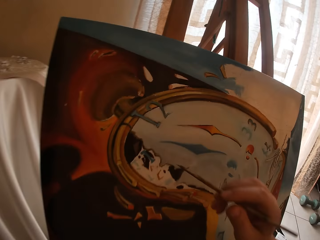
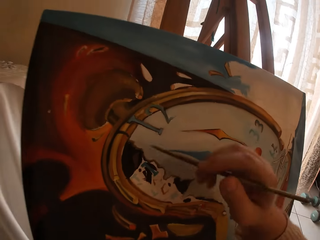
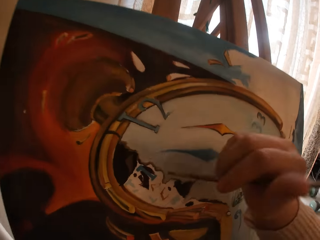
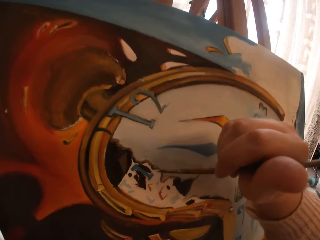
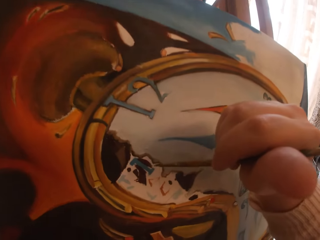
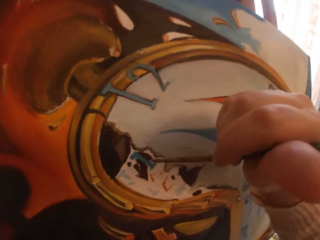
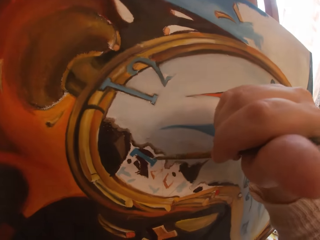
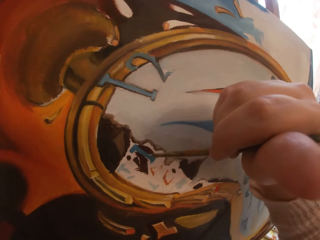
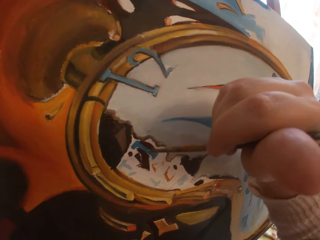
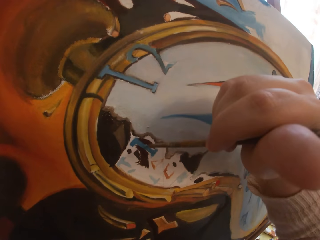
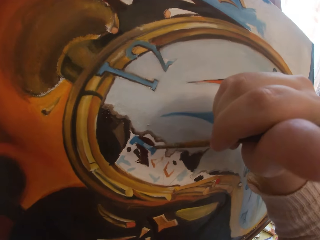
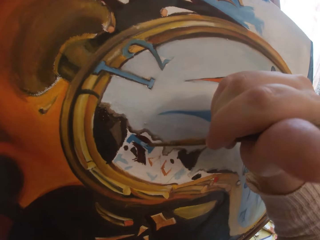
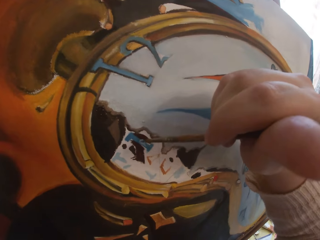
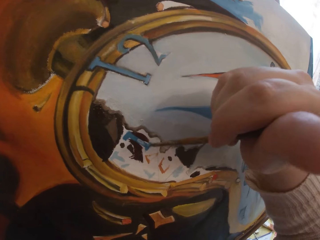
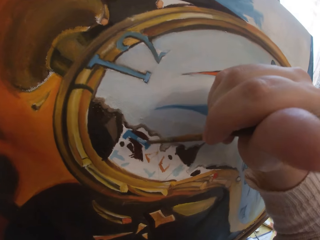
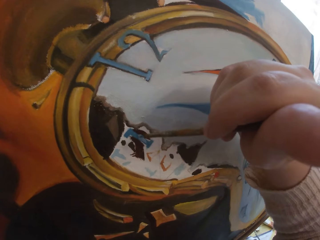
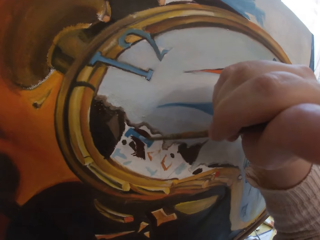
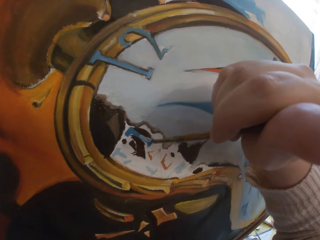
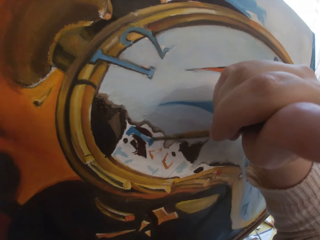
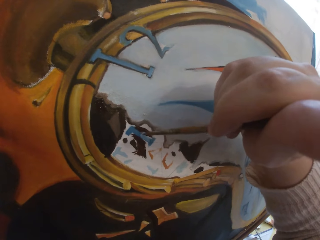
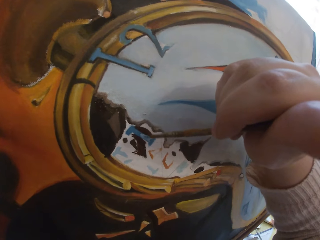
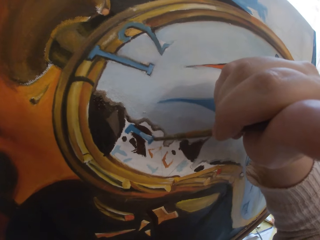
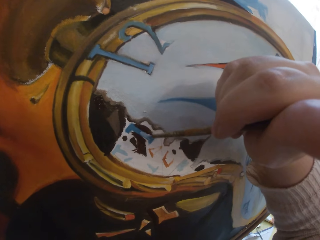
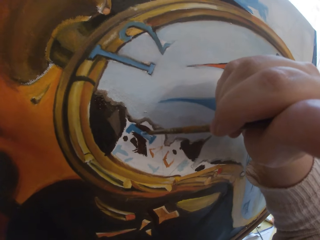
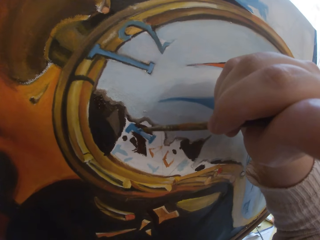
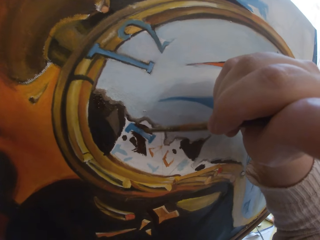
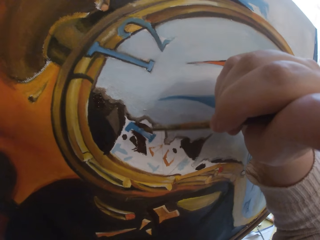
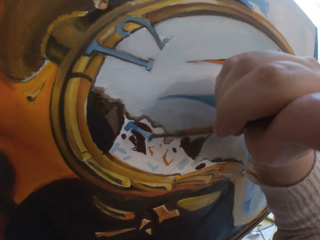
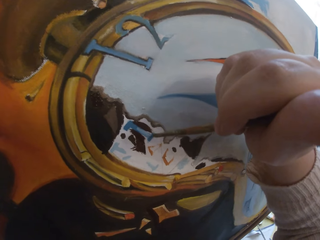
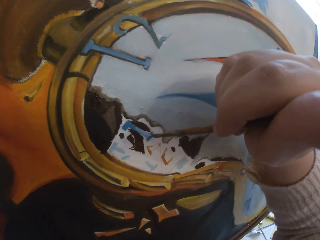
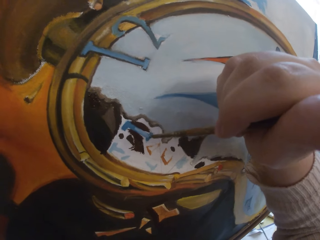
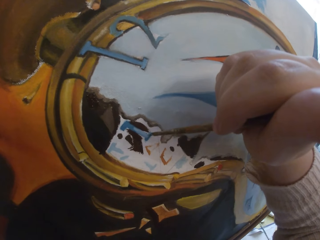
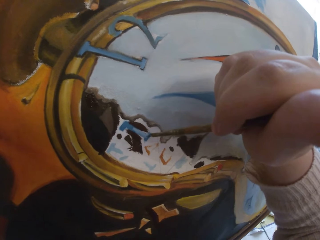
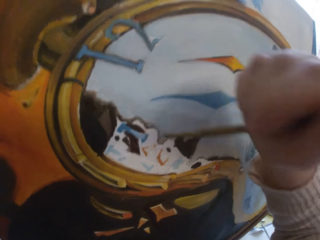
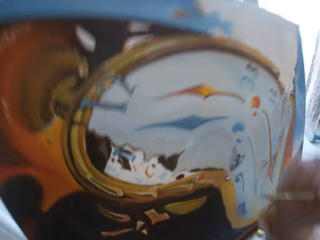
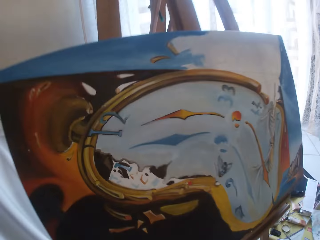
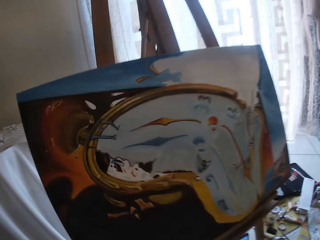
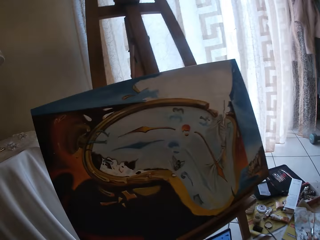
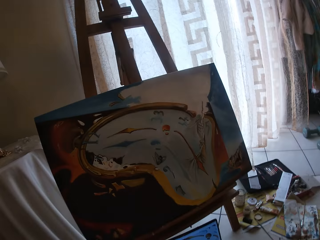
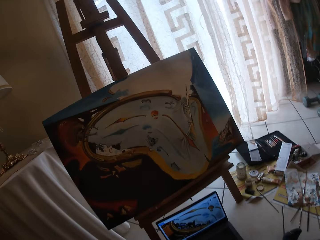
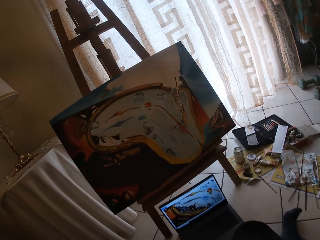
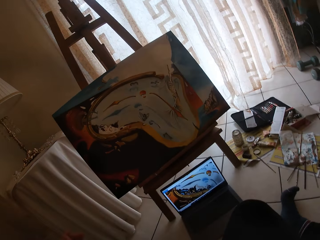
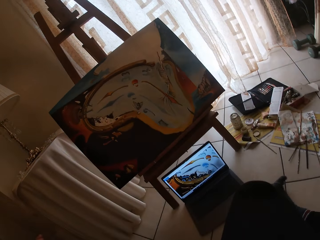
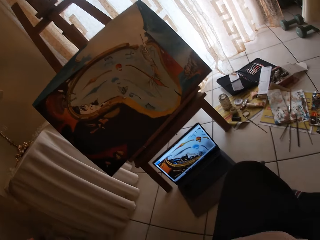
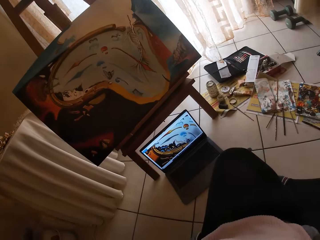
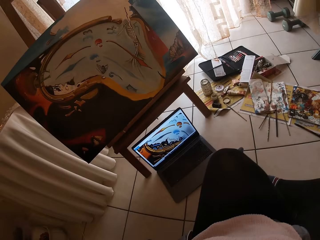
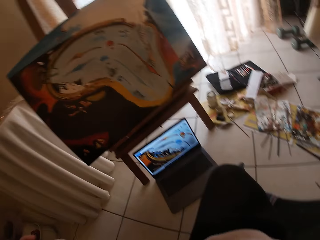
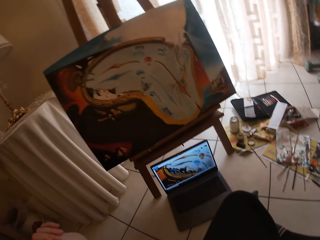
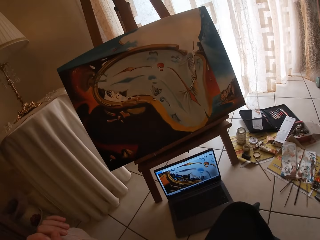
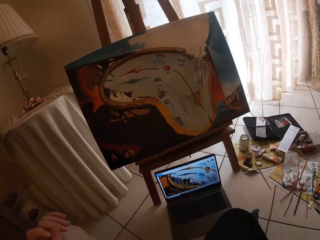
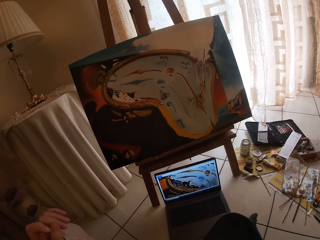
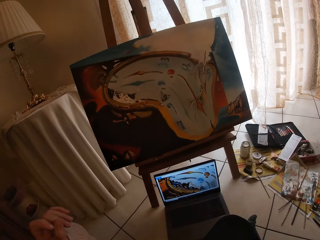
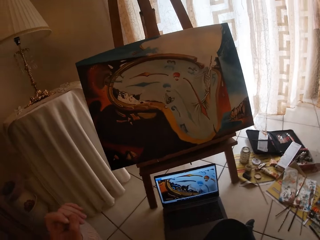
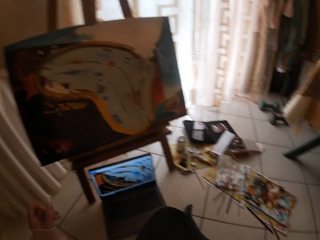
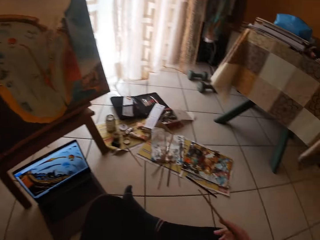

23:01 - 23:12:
The camera wearer paints the canvas with the brush. They stop painting. They look at the laptop.

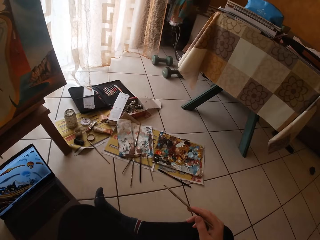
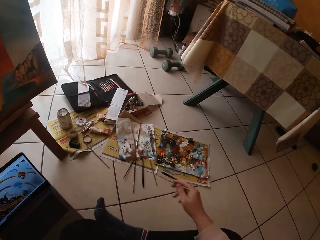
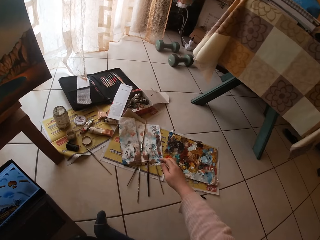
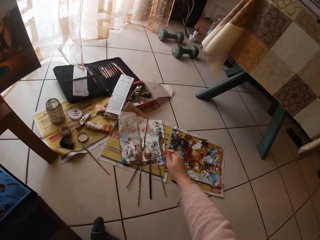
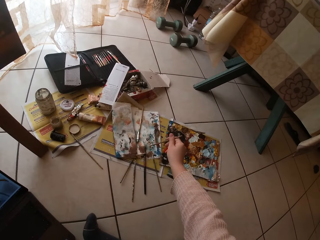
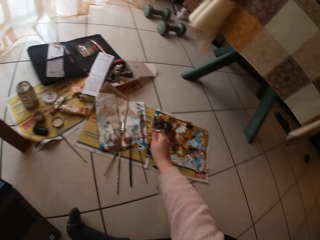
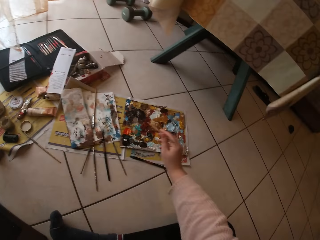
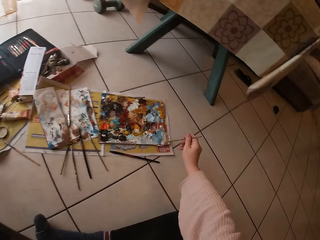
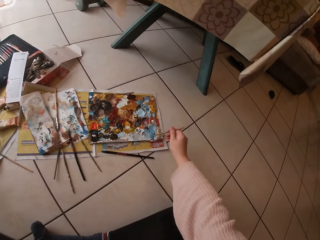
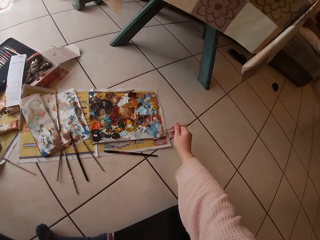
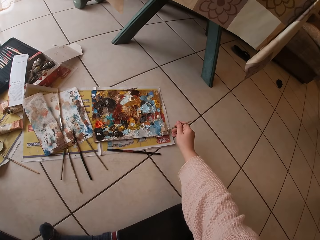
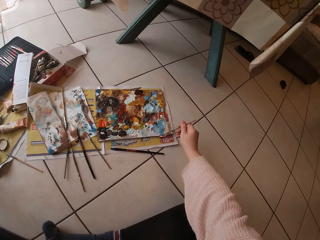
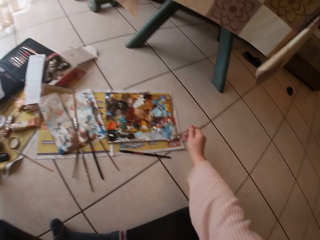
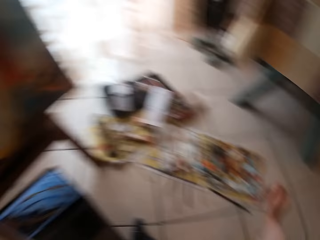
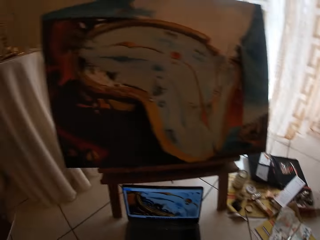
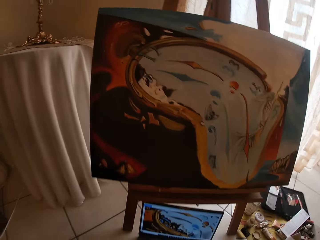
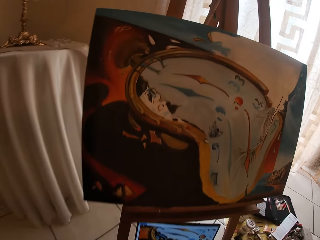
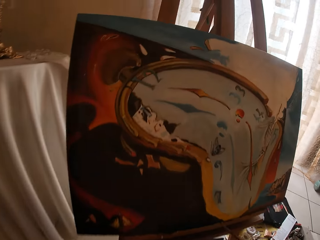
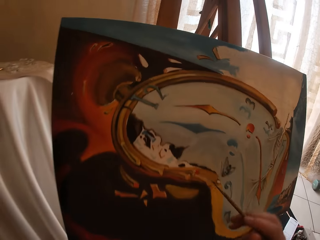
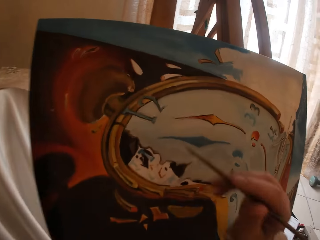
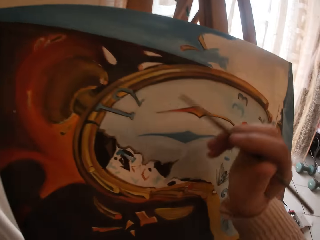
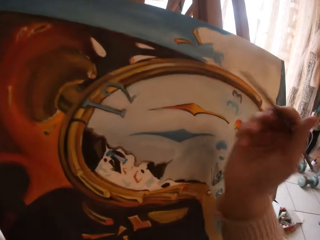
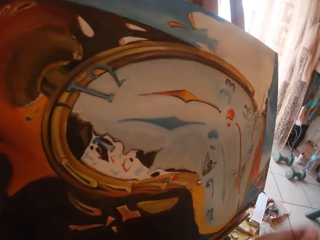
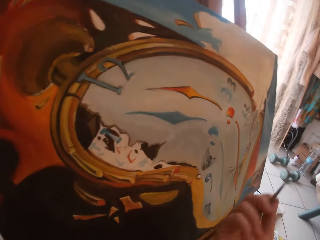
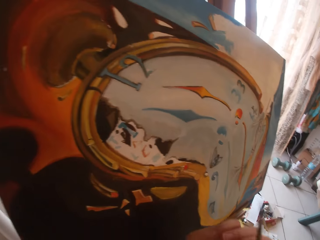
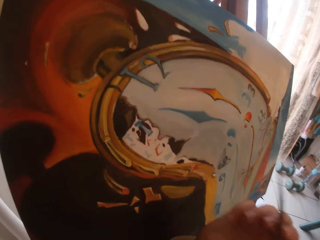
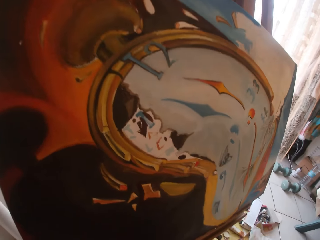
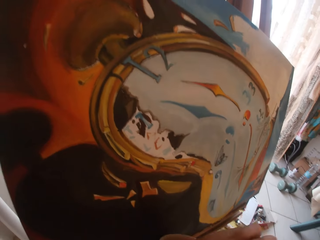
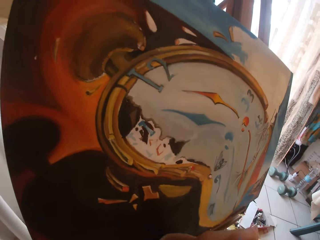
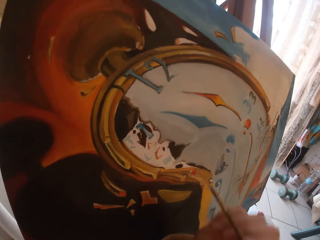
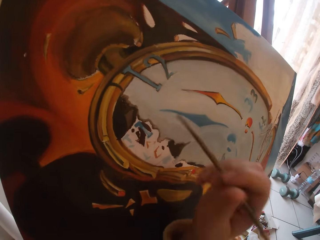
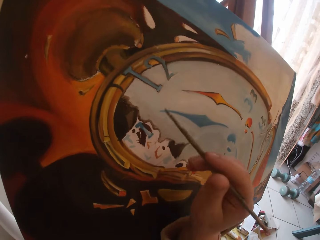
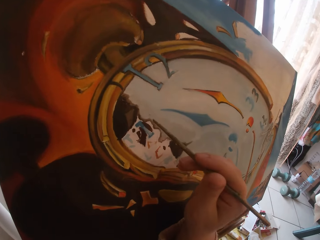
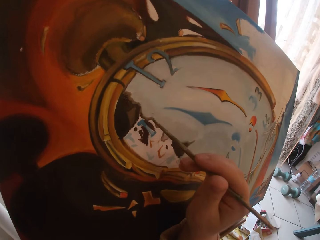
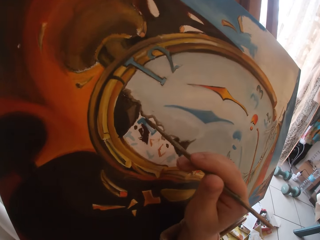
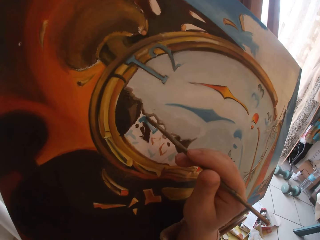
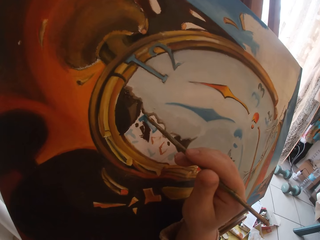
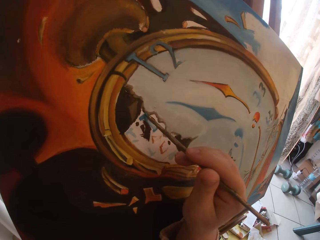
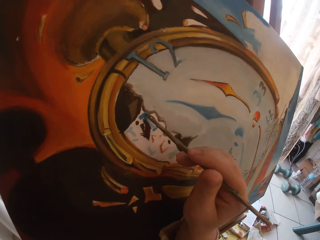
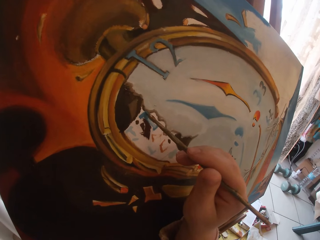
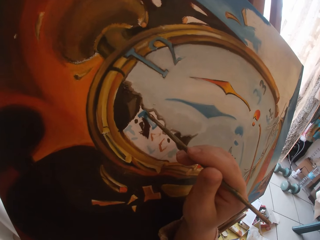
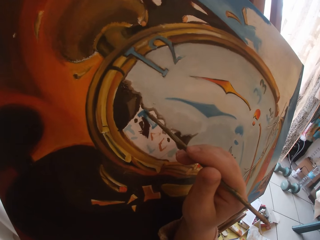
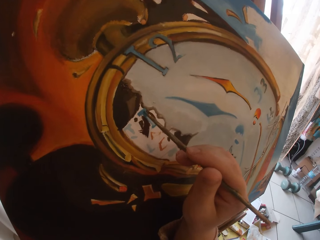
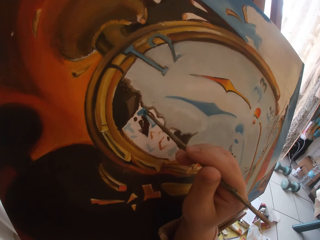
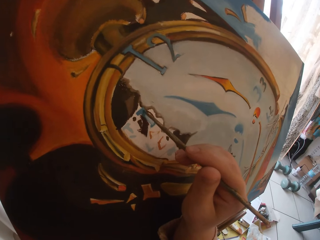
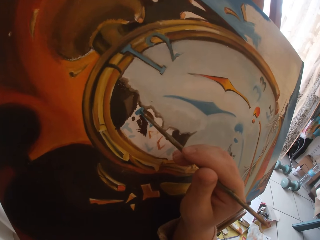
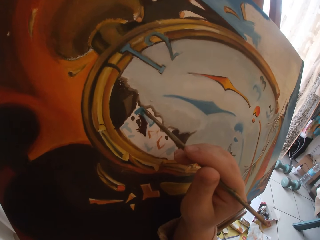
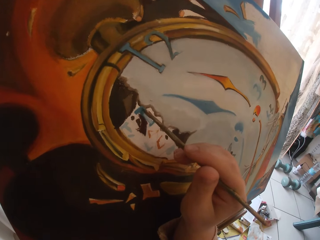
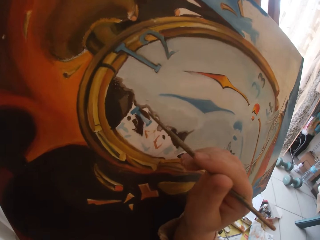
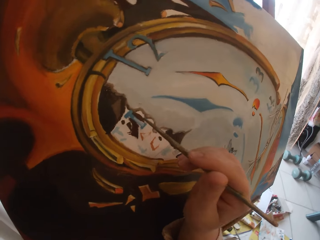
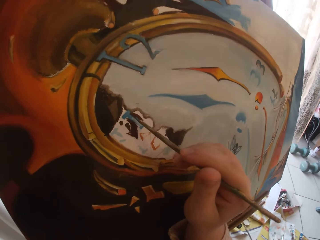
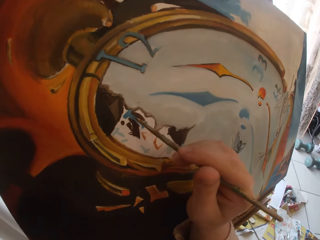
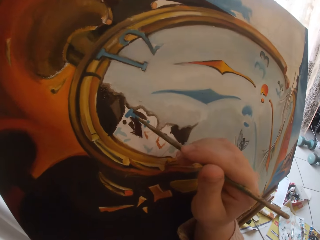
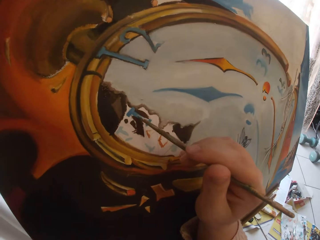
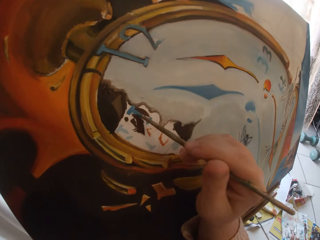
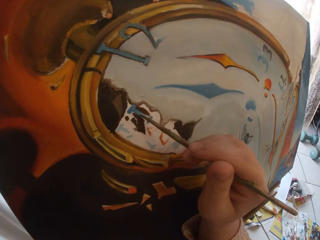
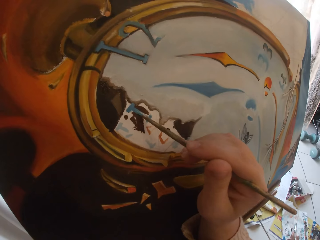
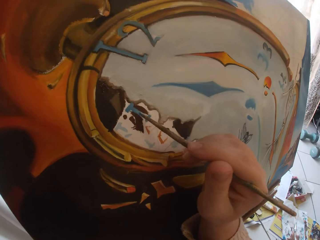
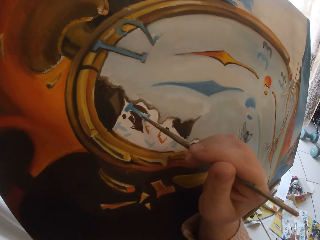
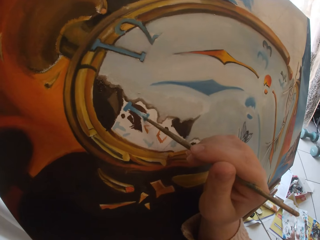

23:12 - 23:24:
The camera wearer swirls the brush on the paper. They swirl the brush on the colour palette and dip the brush into the paint. They paint the canvas with the brush.
